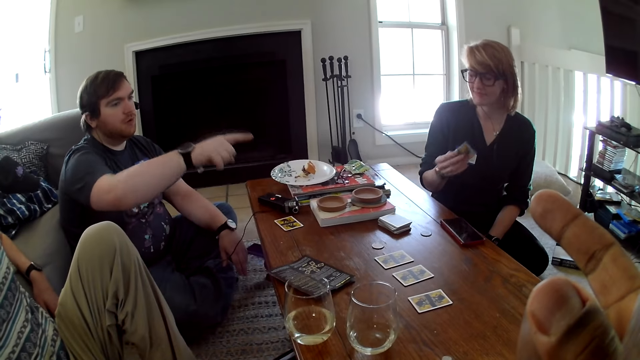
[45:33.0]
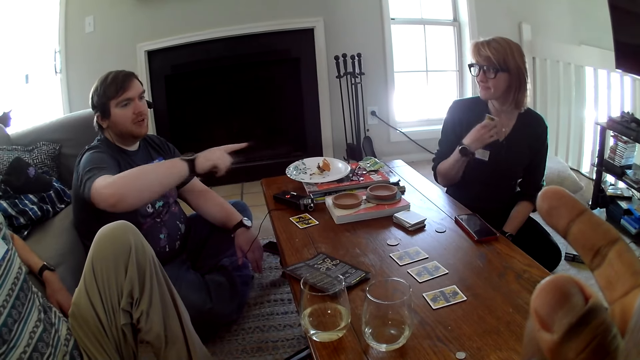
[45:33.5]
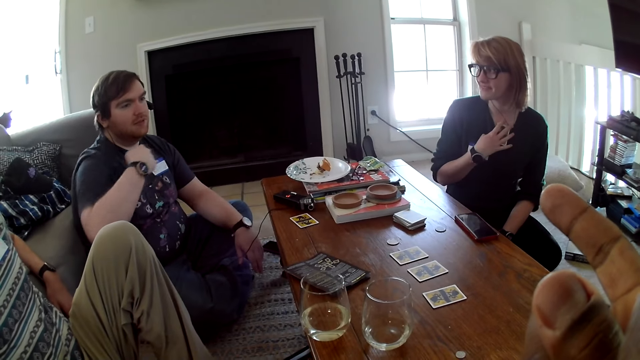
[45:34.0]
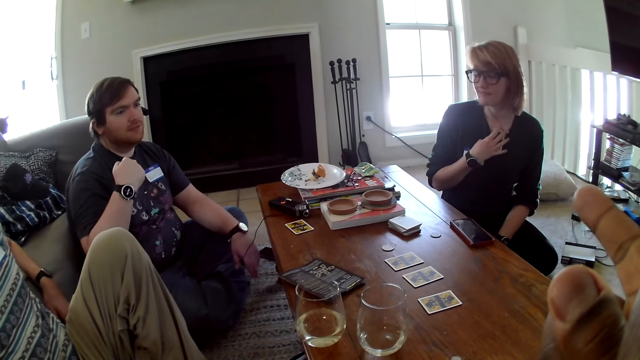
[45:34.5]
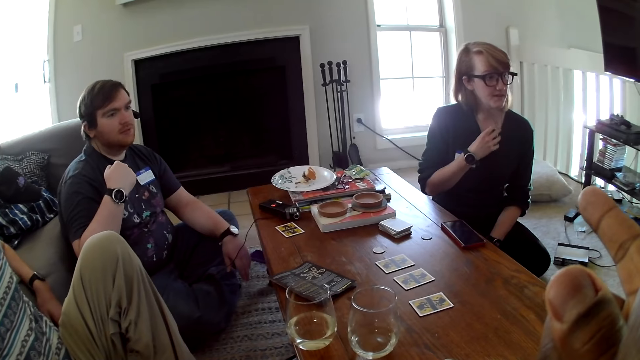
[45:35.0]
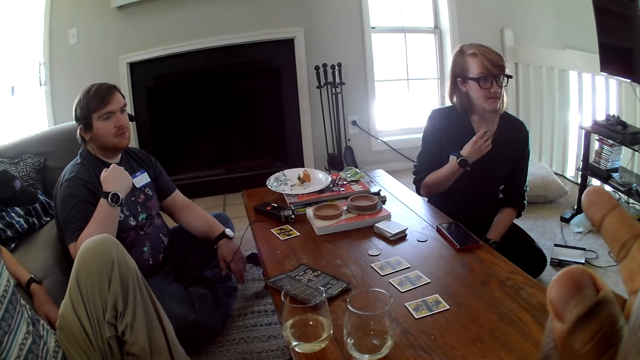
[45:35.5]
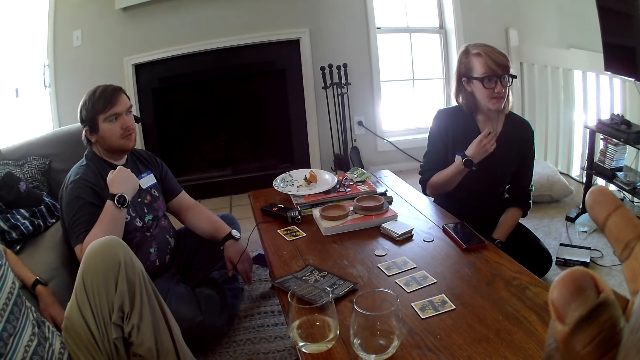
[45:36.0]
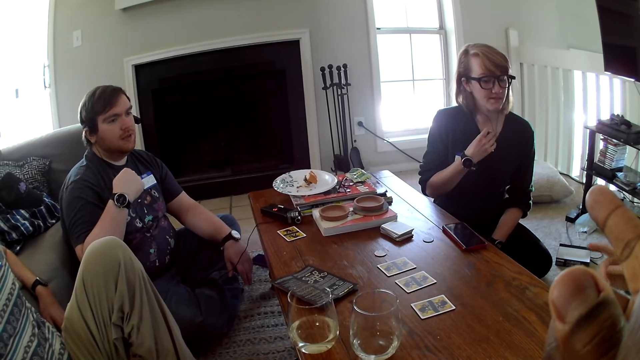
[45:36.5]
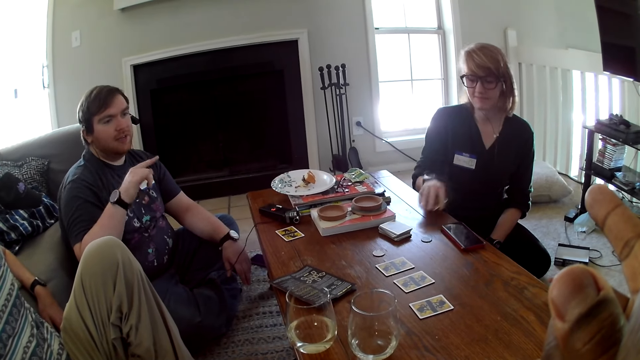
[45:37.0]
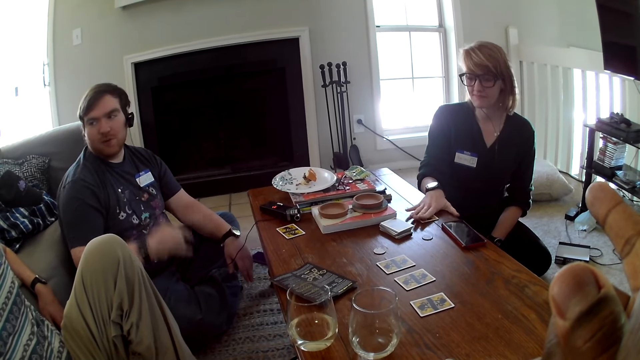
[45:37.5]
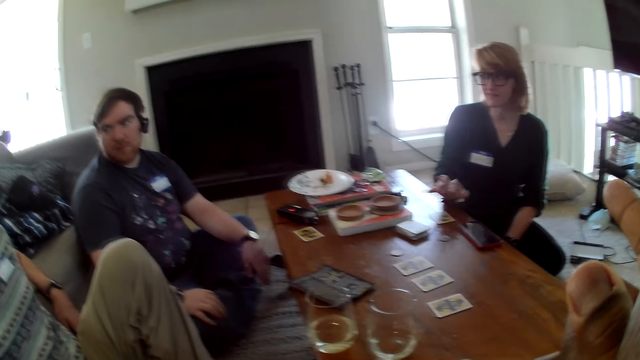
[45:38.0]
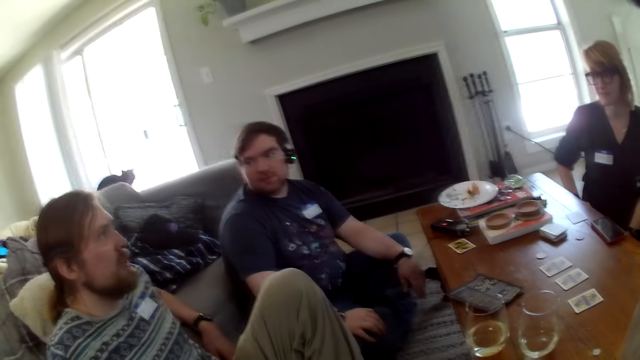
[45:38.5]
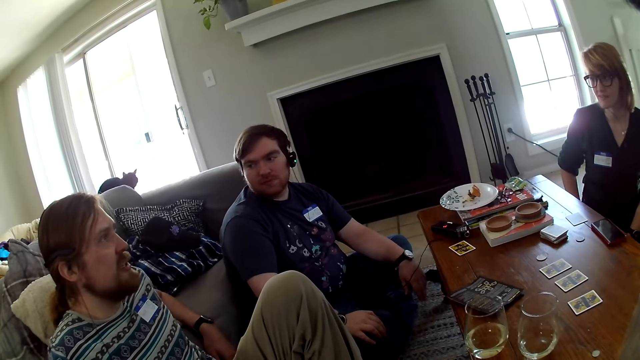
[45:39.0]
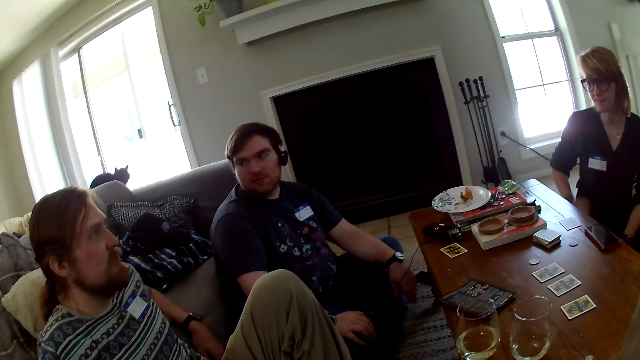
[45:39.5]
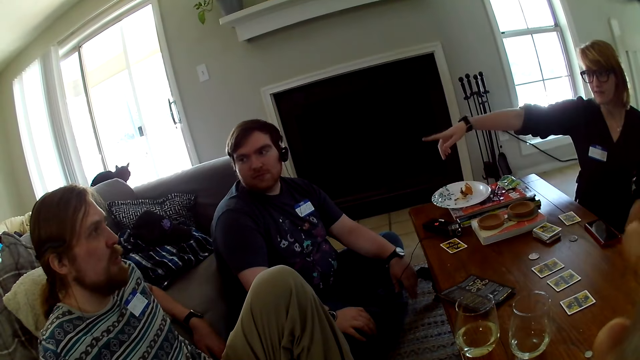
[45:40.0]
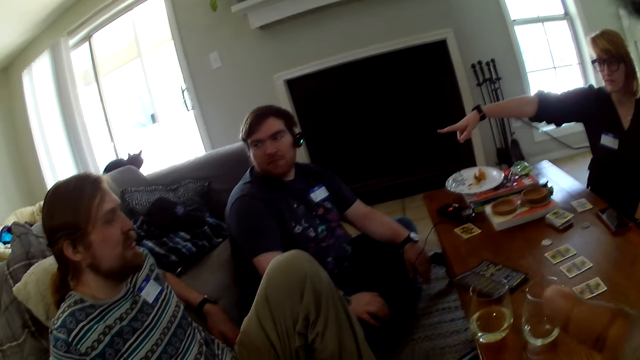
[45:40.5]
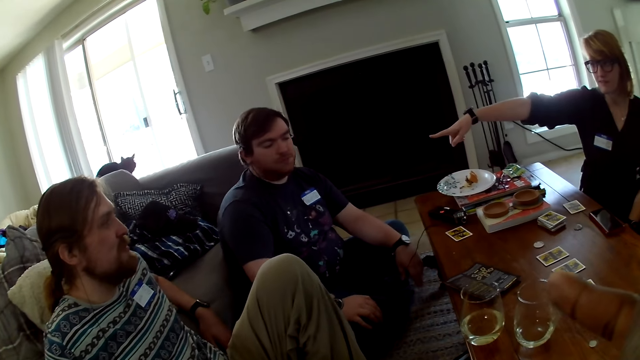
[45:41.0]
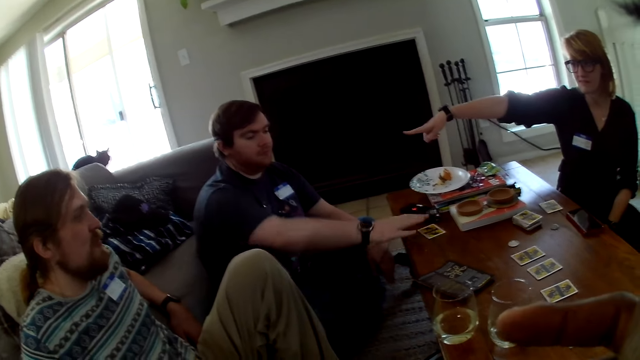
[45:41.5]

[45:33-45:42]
A man interacts with a woman. A person holds a card on the table. Another man interacts with the camera wearer, the first man, another woman and the woman.

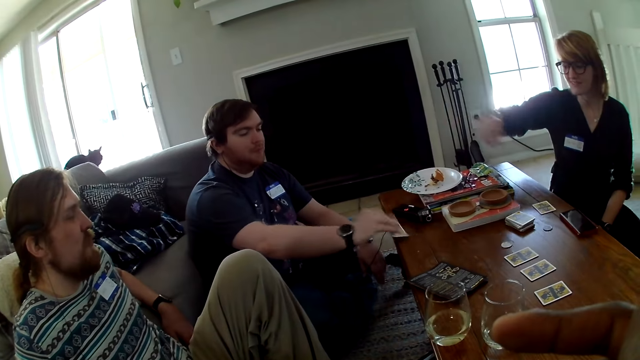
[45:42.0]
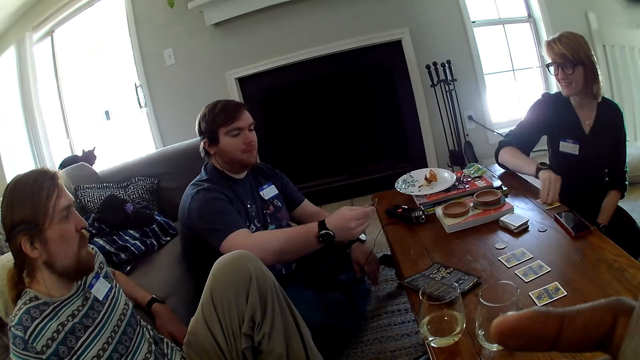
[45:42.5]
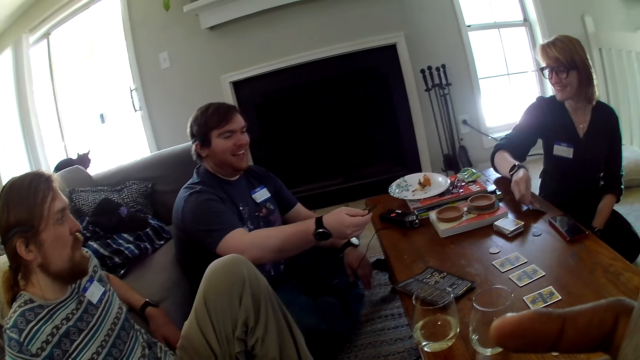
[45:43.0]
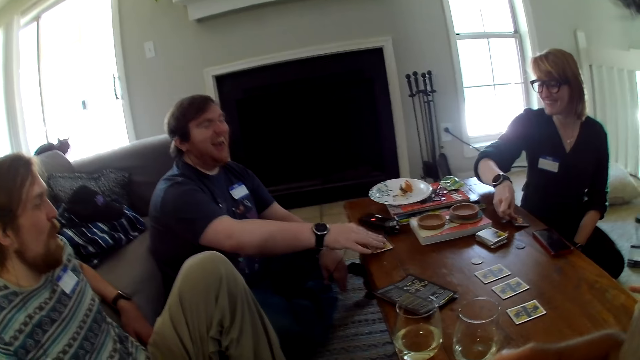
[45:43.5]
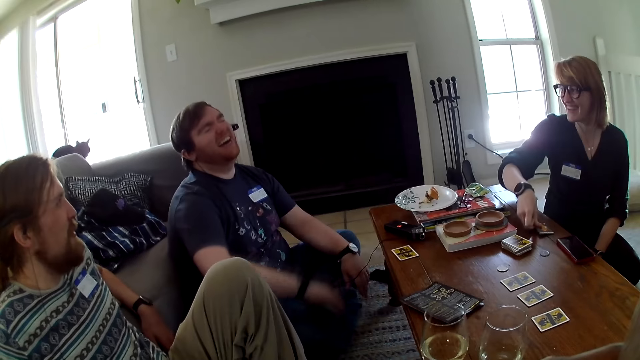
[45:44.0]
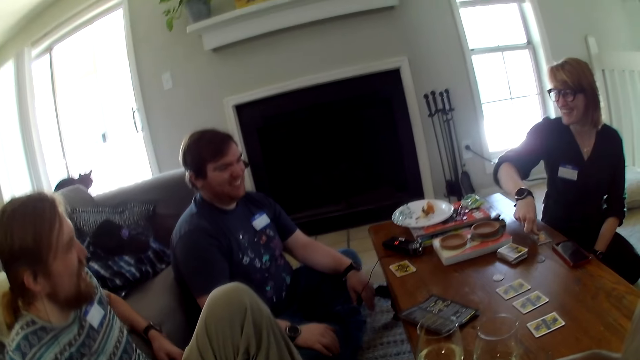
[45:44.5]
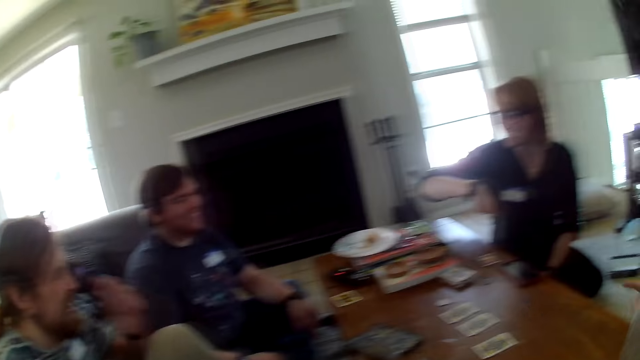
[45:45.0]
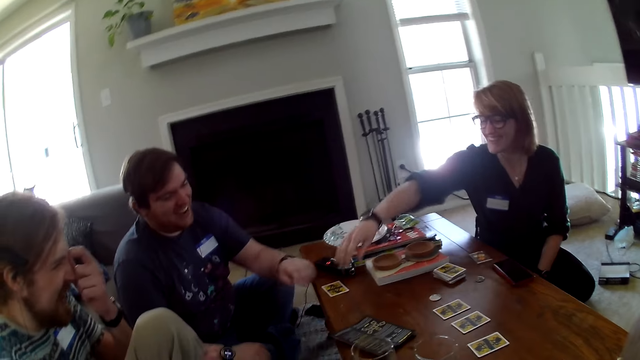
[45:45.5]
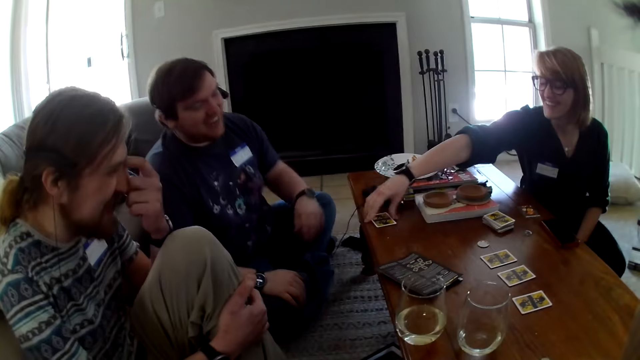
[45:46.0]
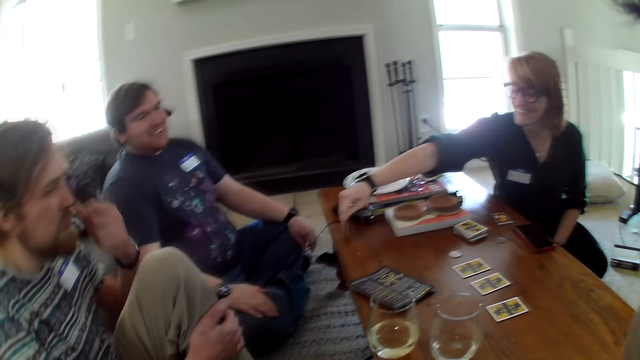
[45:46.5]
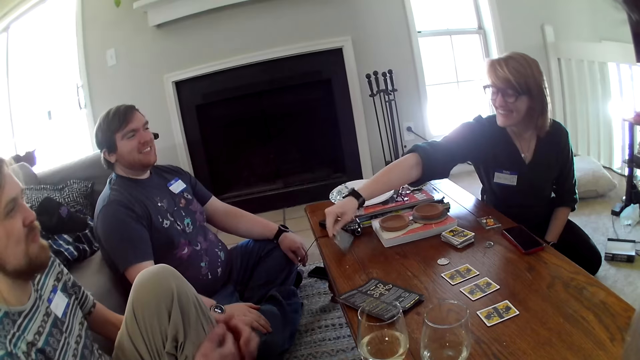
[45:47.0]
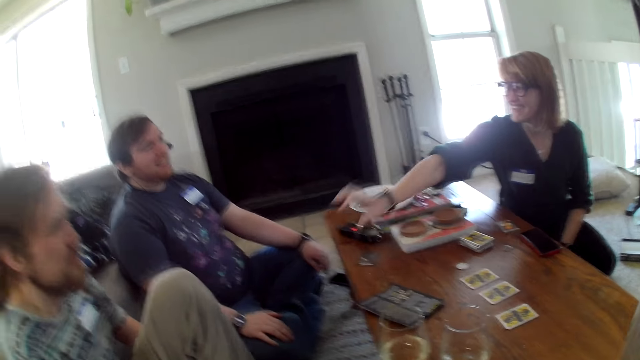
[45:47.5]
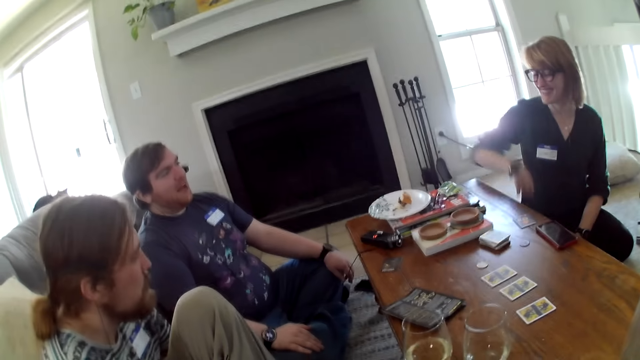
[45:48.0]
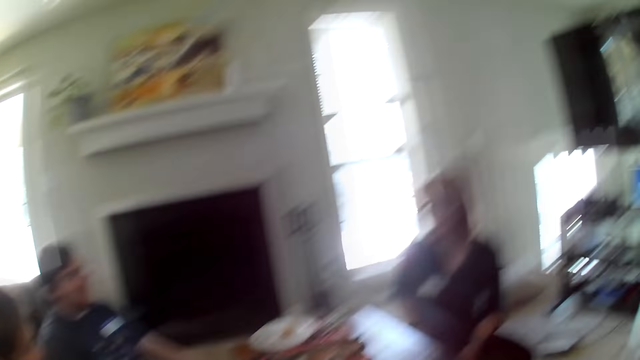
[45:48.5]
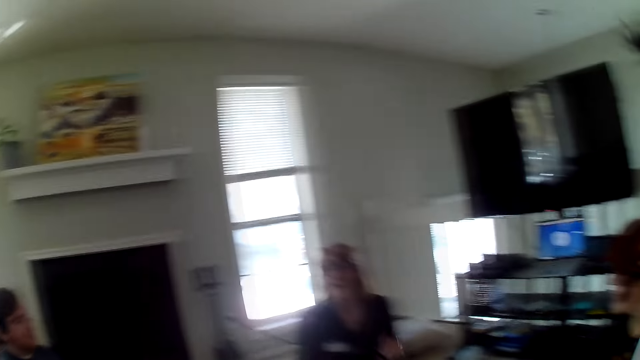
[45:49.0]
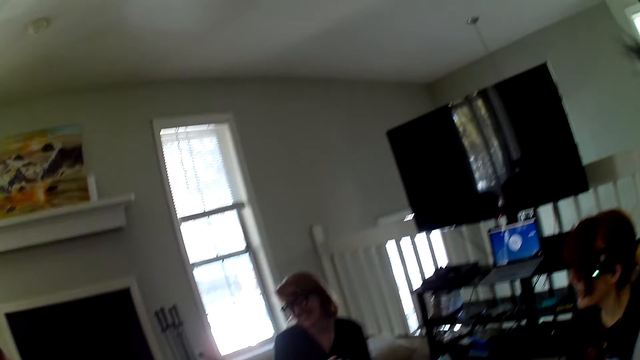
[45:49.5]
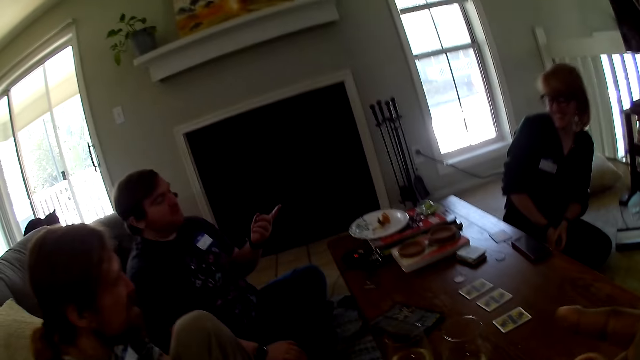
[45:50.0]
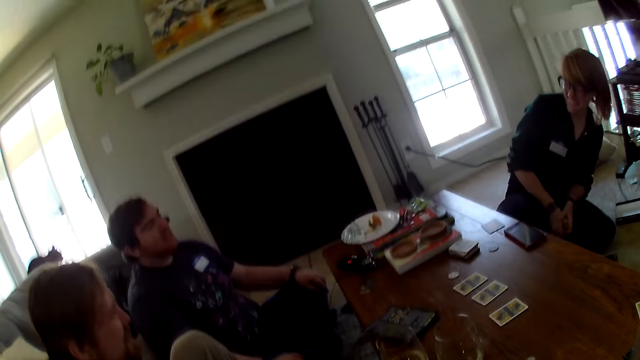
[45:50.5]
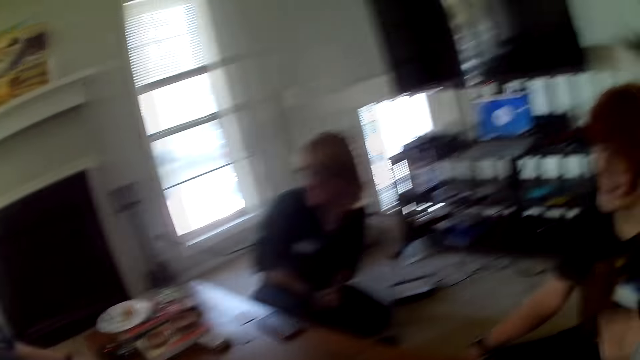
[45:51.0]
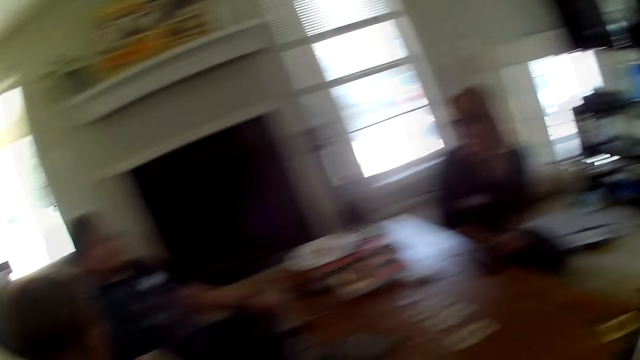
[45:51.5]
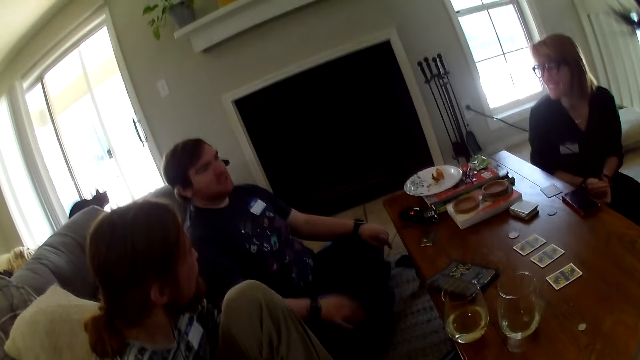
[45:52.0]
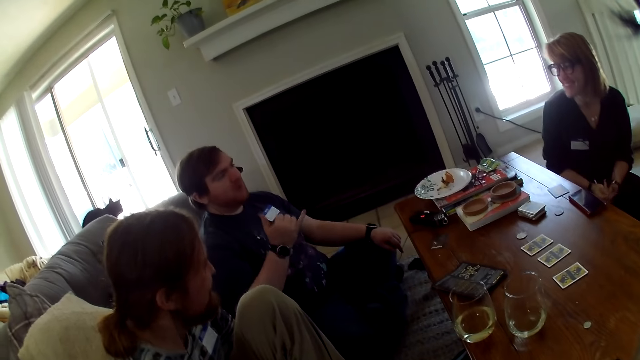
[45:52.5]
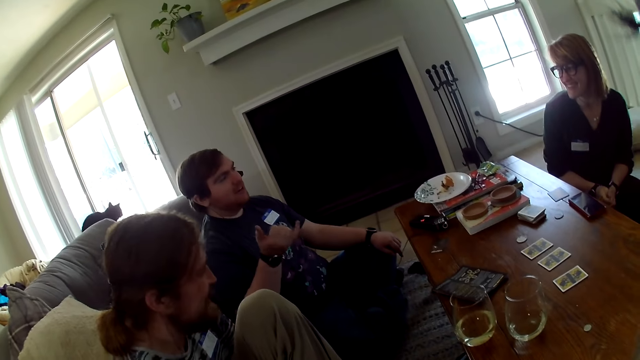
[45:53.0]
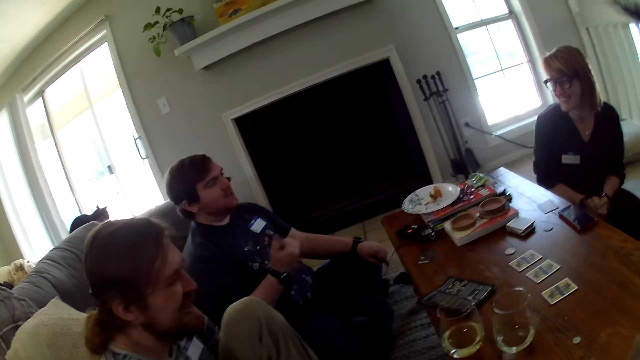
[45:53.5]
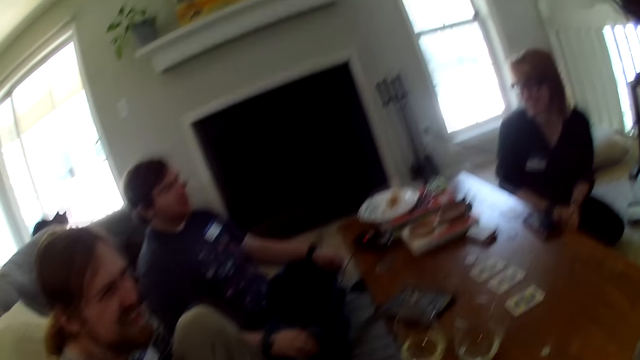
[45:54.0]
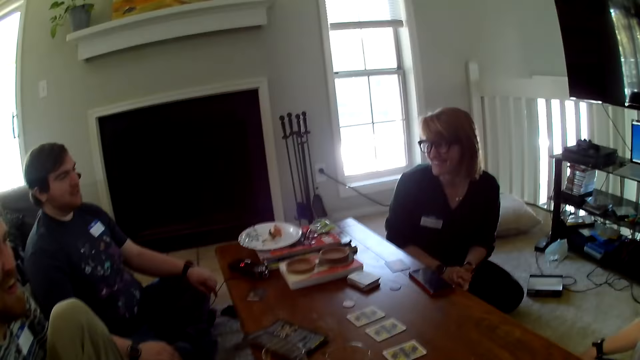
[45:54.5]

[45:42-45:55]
A man picks up a card. A person places down a card. The camera wearer interacts with the men and the women. The person picks up a card, places down a card. The camera wearer interacts with the men and the women.
